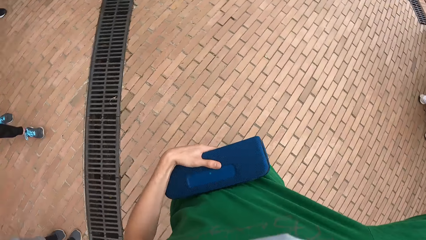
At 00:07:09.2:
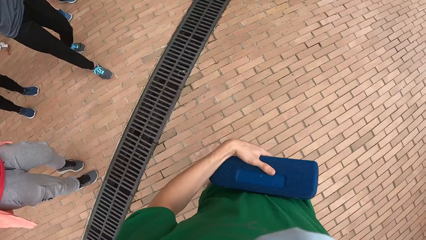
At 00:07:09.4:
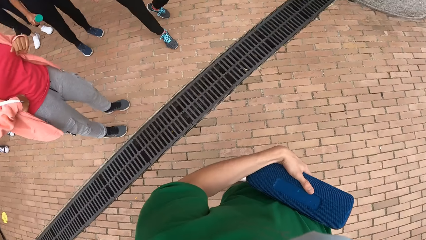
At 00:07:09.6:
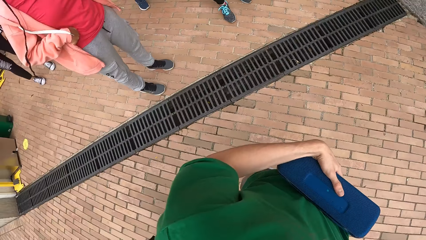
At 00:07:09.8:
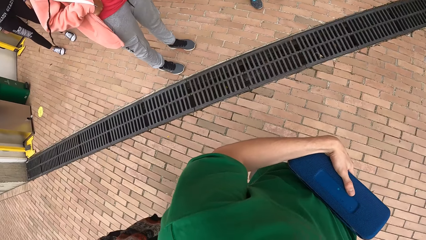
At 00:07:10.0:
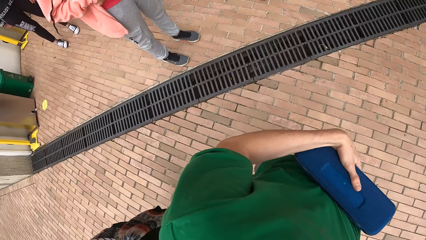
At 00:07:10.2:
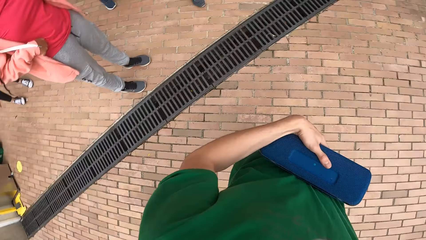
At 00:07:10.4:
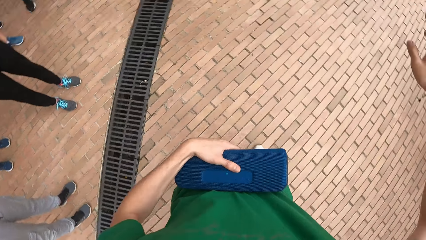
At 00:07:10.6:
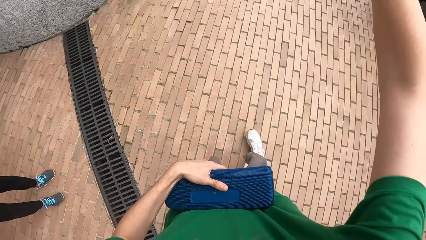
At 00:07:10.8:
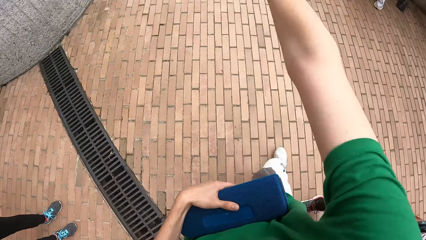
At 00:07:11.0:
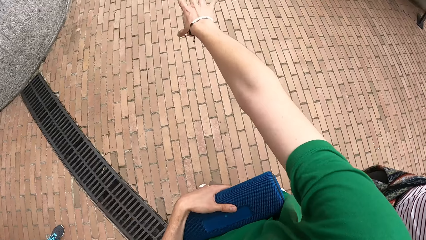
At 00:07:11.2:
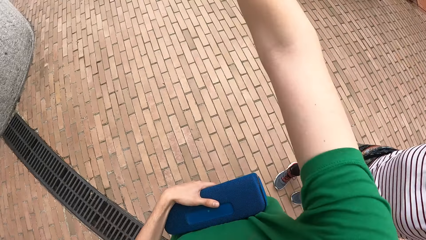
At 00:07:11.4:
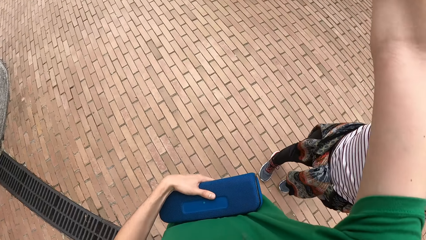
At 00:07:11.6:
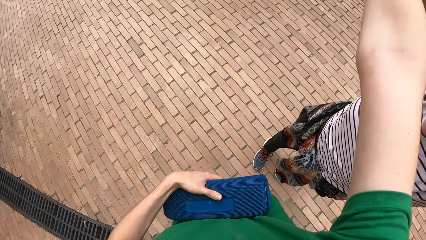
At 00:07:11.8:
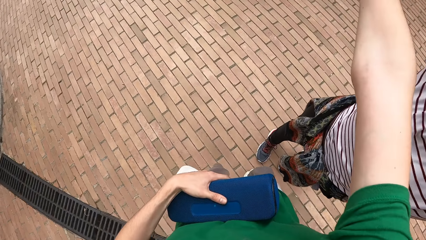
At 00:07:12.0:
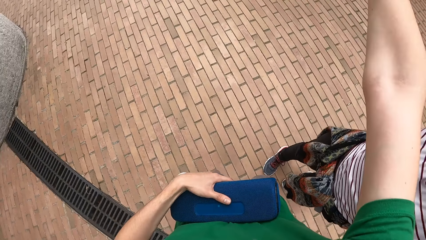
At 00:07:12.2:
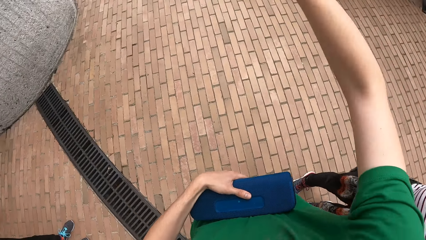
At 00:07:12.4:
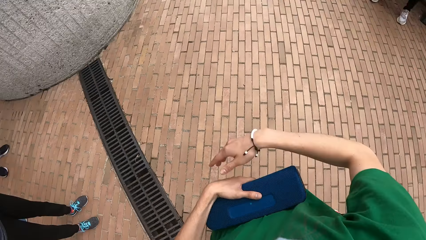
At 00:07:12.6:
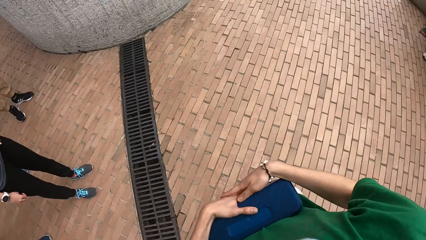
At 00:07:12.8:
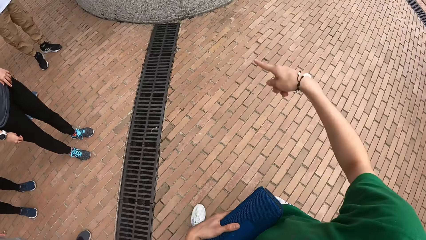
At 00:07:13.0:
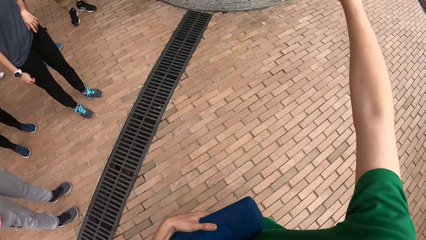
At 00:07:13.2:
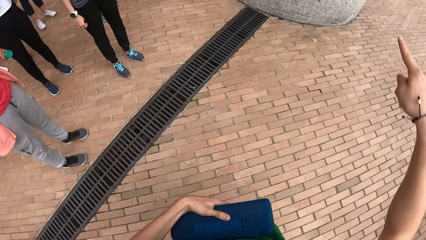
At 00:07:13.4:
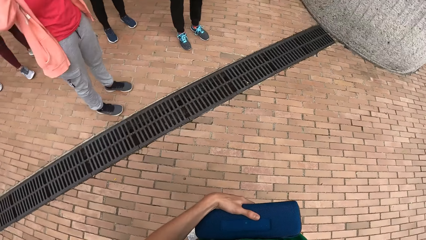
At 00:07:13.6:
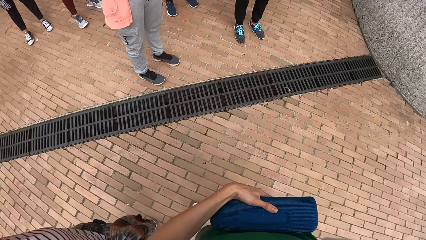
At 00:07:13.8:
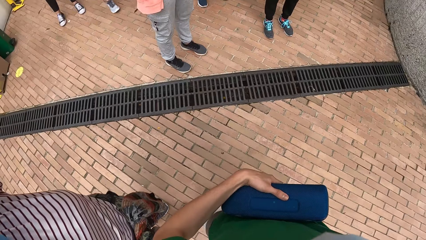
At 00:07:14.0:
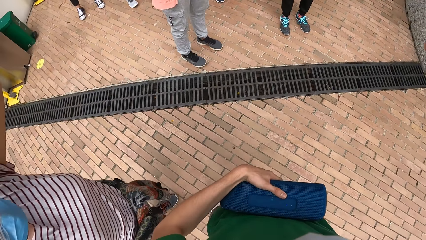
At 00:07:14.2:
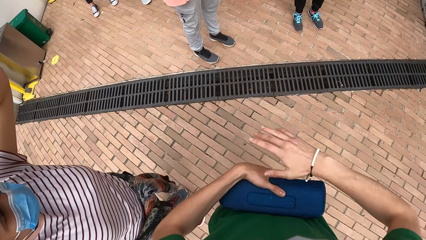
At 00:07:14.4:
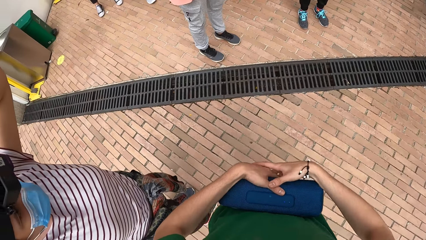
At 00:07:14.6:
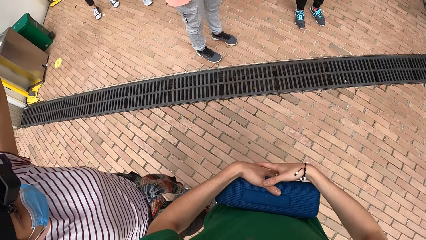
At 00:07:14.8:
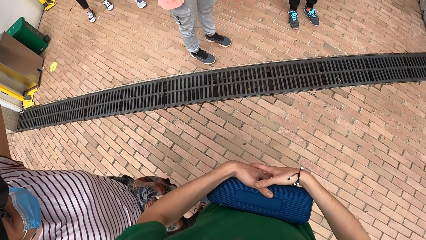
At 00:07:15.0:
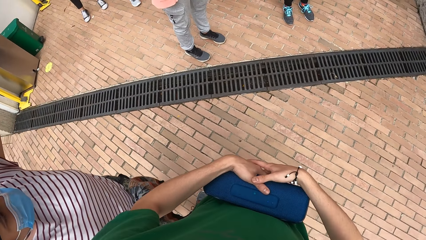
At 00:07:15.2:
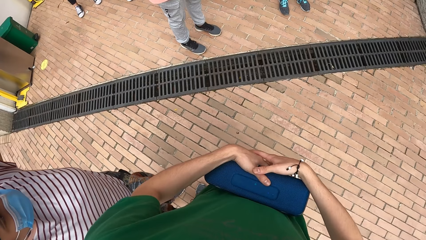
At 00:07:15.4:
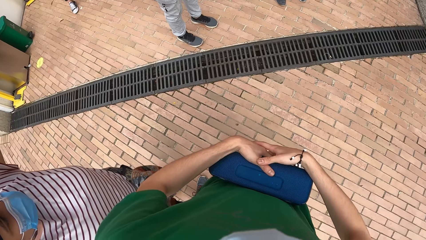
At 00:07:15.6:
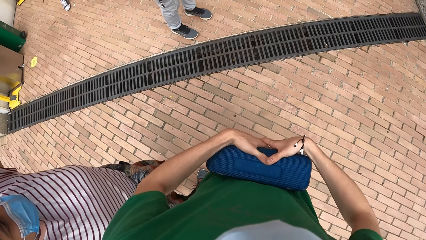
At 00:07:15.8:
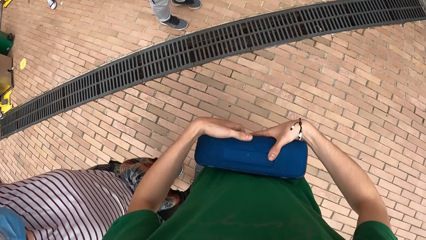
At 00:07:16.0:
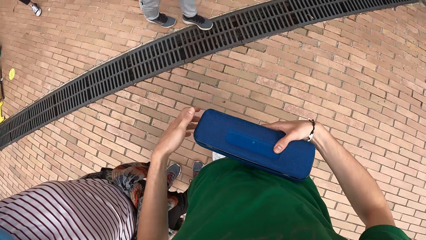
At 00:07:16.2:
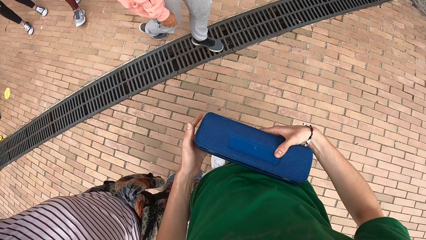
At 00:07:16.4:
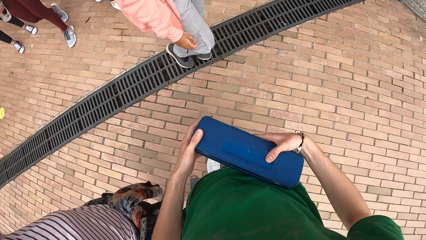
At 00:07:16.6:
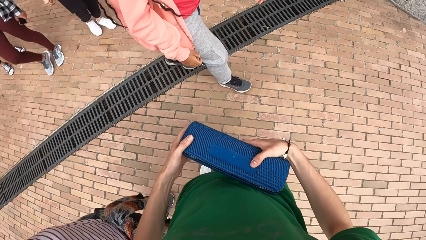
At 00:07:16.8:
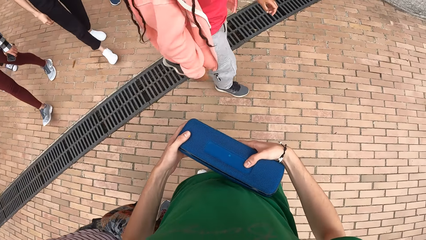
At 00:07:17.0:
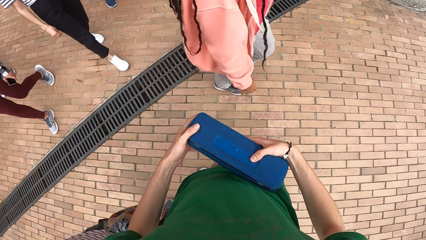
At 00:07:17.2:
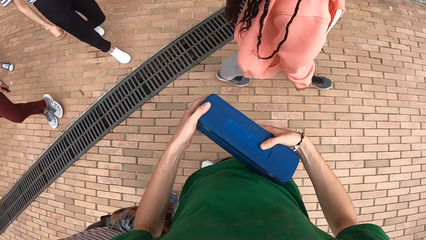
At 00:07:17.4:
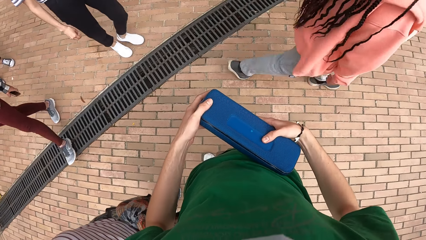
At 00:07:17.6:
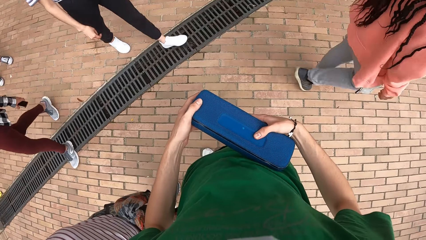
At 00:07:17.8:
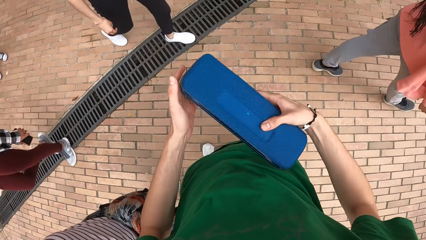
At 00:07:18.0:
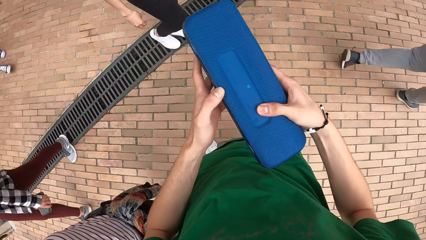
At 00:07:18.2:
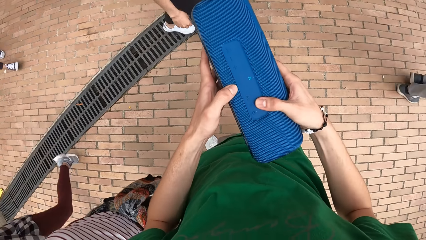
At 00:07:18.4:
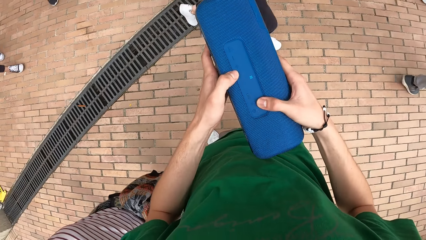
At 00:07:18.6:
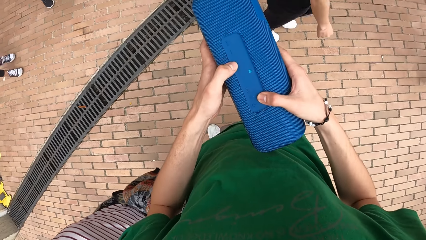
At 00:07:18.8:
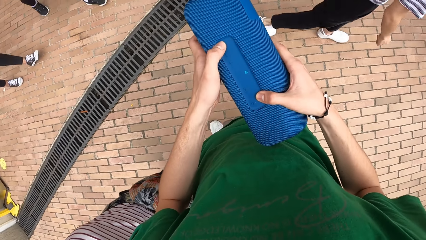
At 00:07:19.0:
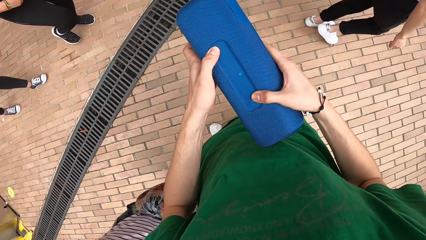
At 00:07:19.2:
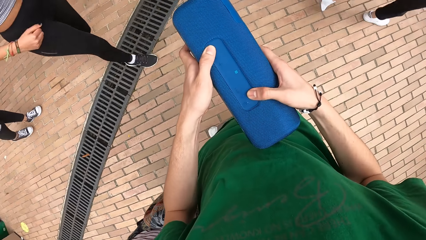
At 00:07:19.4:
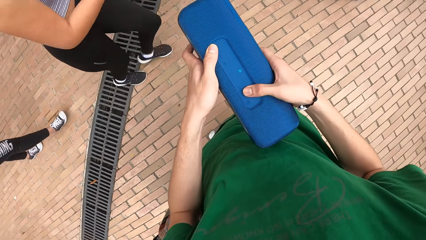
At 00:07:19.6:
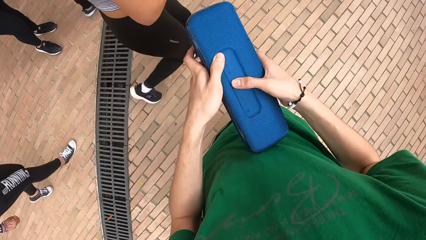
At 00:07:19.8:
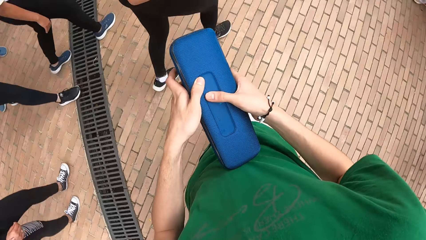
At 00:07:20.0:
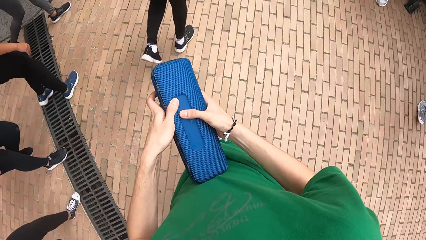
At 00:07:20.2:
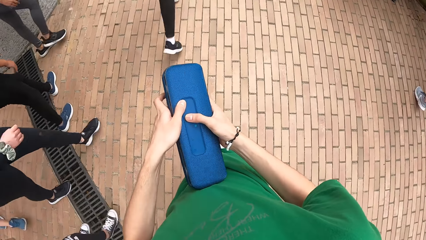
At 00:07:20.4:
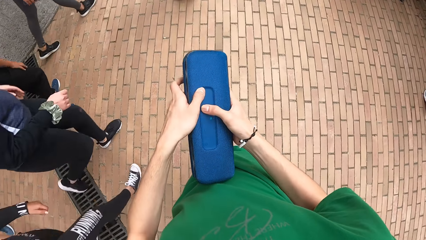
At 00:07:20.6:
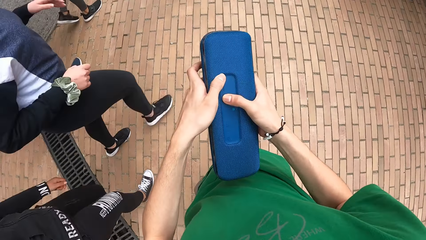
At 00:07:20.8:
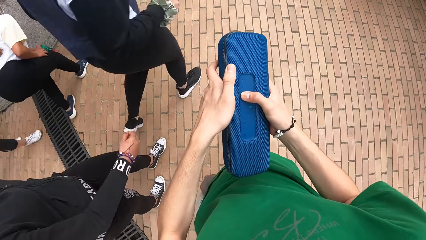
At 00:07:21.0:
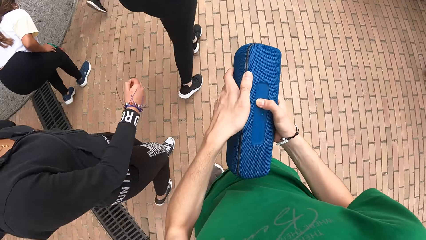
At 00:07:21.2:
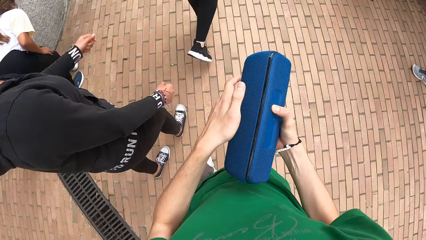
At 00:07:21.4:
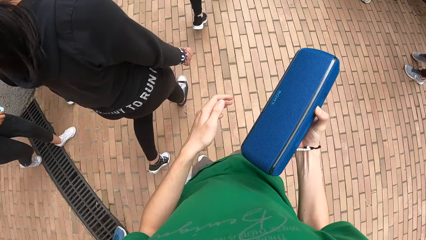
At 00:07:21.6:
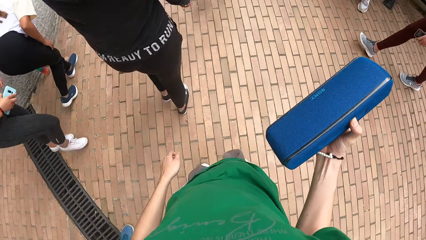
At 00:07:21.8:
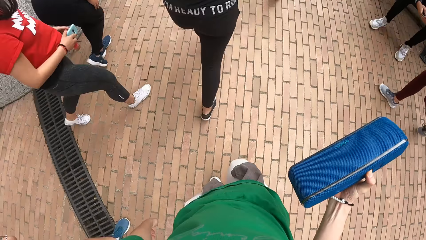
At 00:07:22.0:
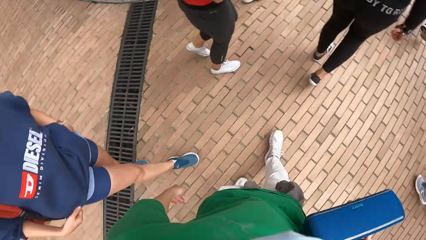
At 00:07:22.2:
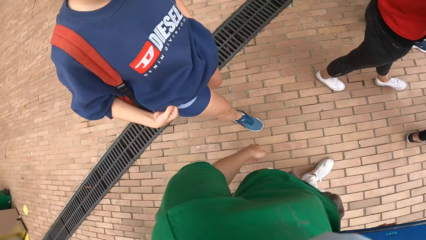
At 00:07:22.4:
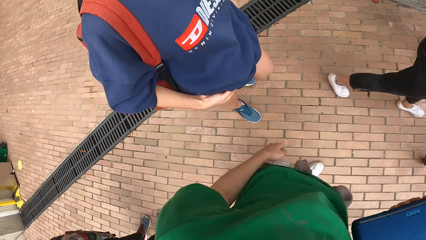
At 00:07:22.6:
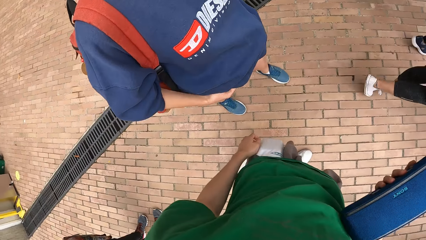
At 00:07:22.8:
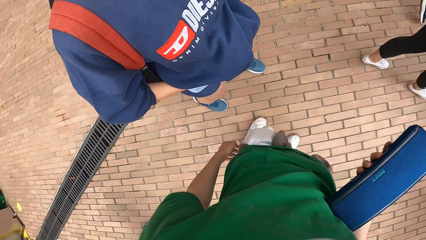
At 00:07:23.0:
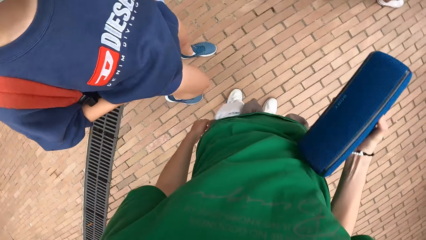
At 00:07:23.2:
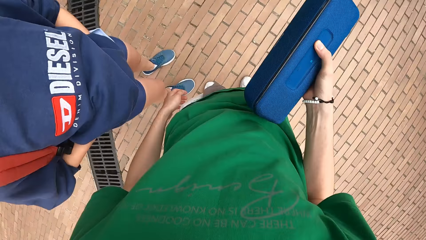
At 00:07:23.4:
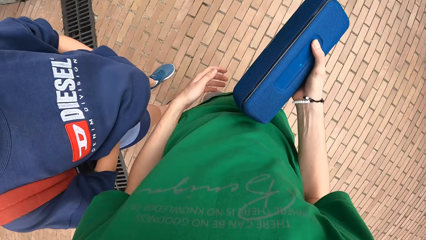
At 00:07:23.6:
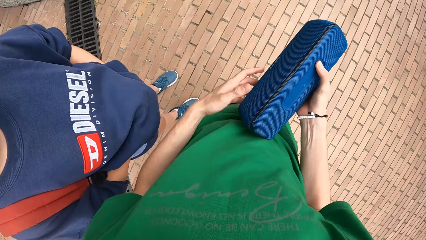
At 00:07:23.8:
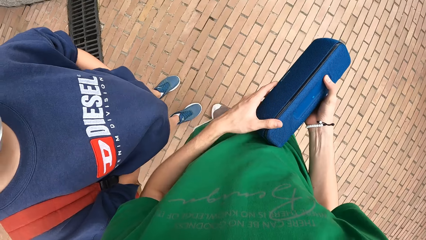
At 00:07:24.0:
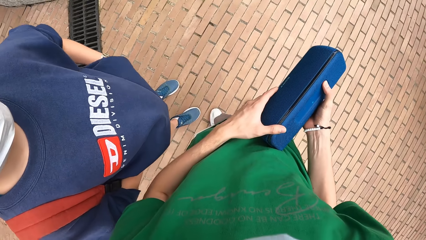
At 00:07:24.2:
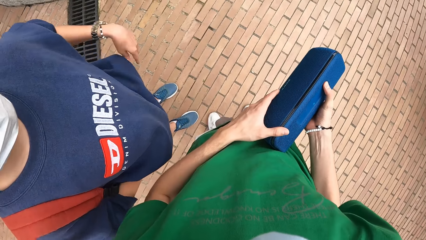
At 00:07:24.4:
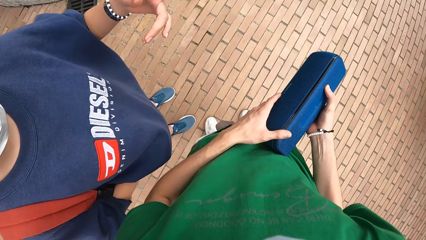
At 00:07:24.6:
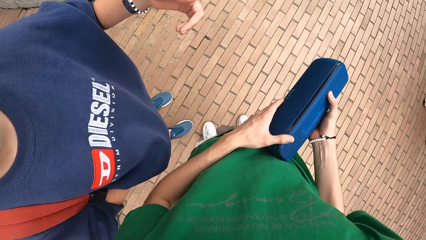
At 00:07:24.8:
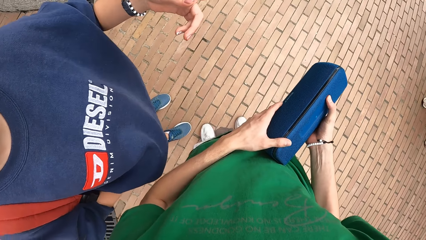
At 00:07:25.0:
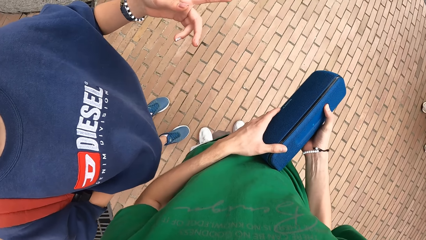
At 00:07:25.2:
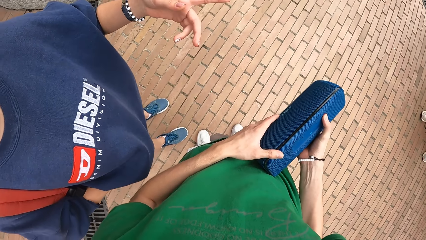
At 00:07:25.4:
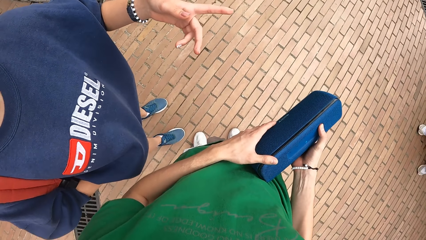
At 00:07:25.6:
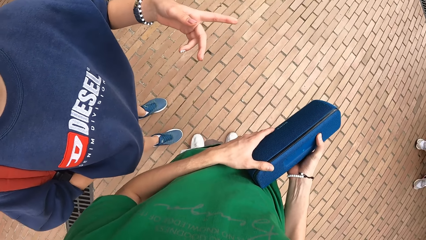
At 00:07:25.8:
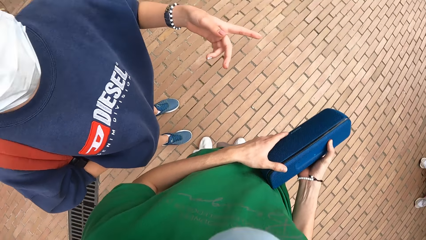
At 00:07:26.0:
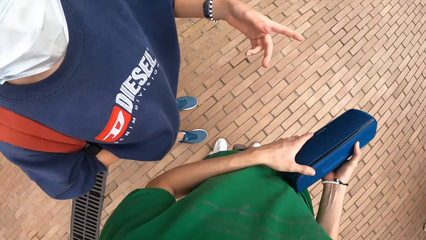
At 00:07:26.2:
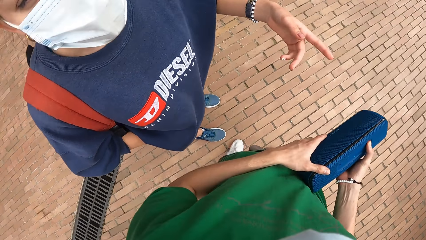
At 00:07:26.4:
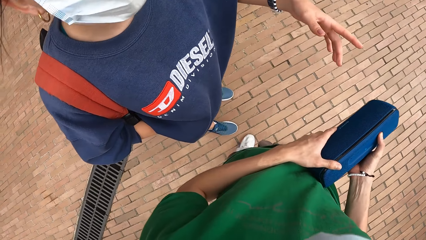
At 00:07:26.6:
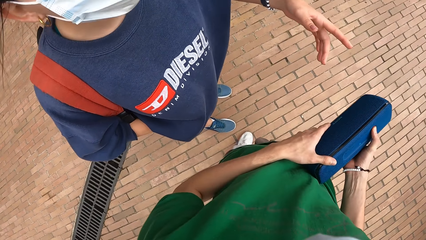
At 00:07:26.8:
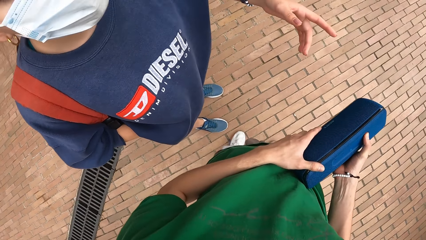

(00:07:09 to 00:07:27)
The camera wearer holds the Bluetooth device with both hands. They press the button of the Bluetooth. They walk around the area. A woman converses with the camera wearer.
